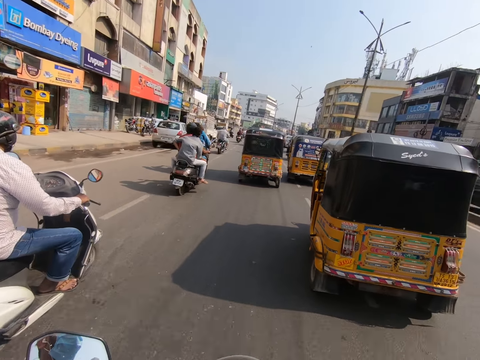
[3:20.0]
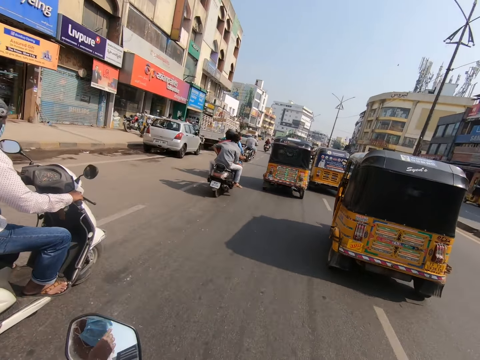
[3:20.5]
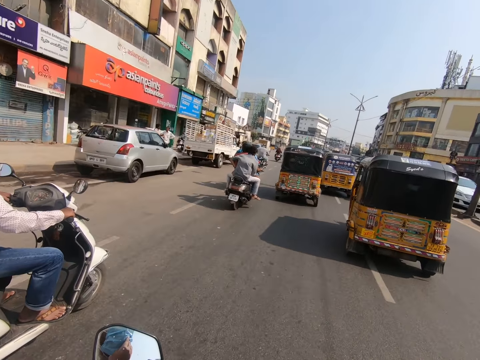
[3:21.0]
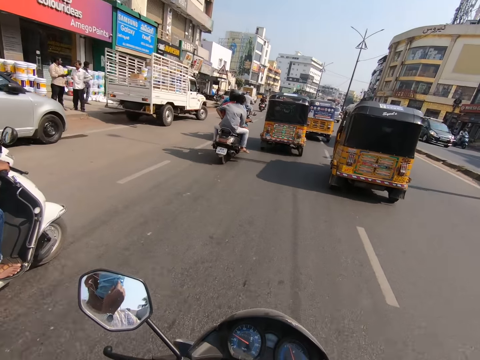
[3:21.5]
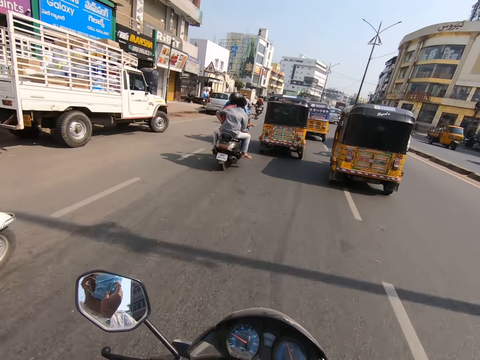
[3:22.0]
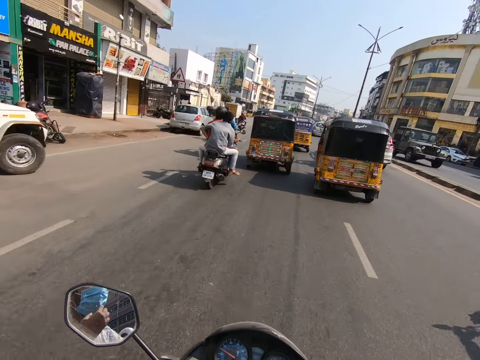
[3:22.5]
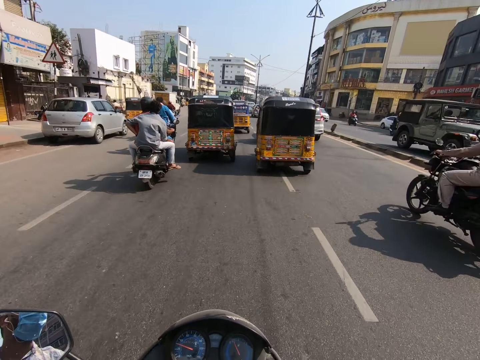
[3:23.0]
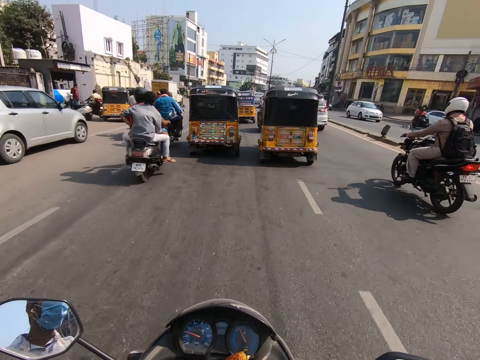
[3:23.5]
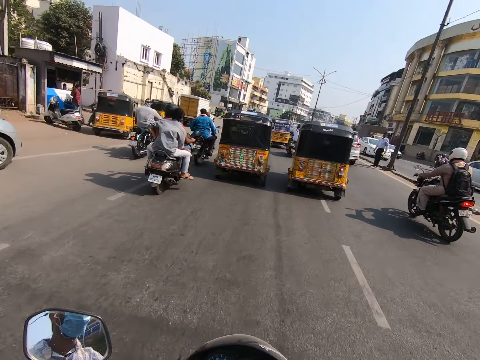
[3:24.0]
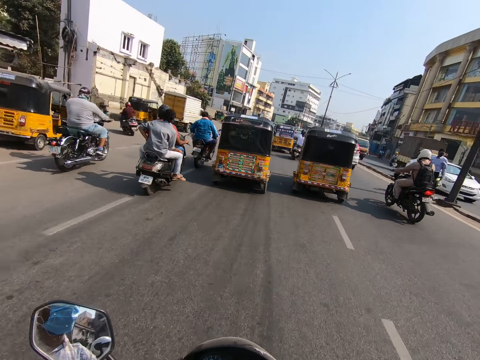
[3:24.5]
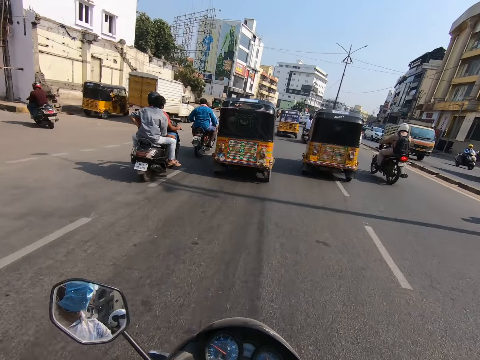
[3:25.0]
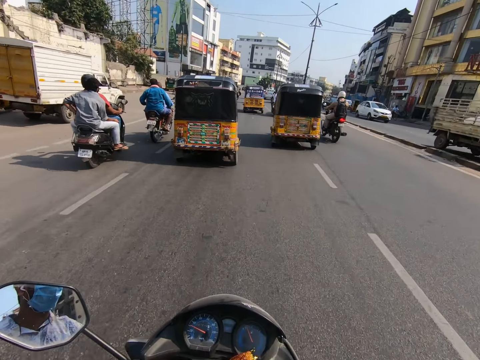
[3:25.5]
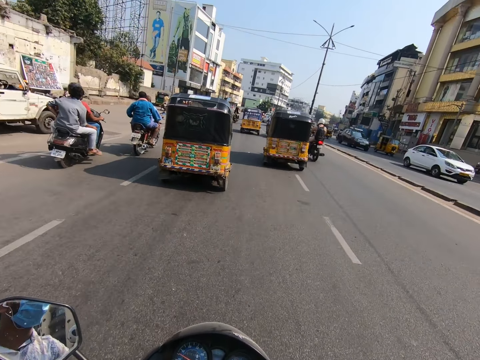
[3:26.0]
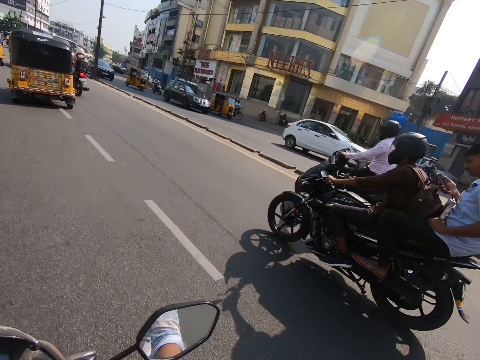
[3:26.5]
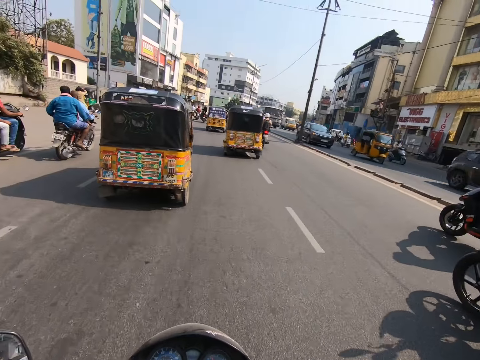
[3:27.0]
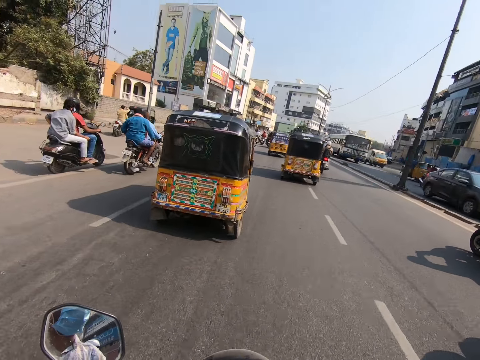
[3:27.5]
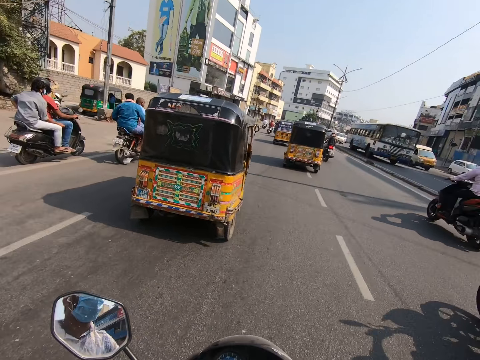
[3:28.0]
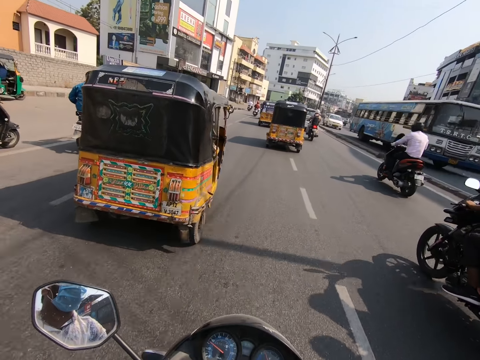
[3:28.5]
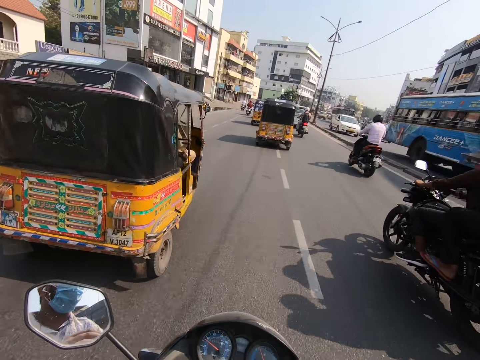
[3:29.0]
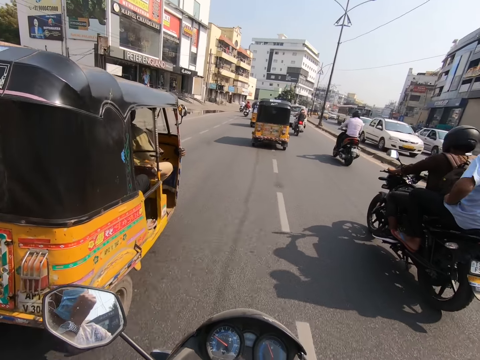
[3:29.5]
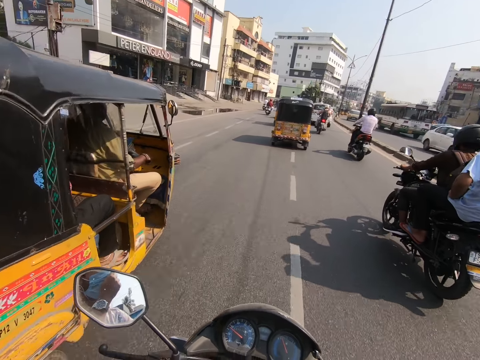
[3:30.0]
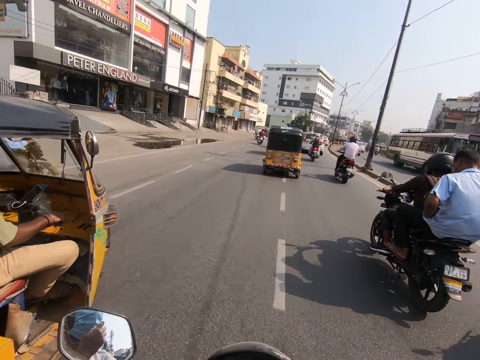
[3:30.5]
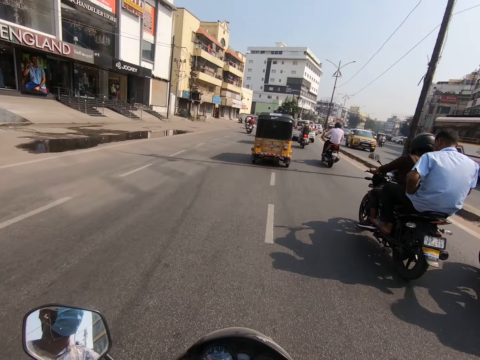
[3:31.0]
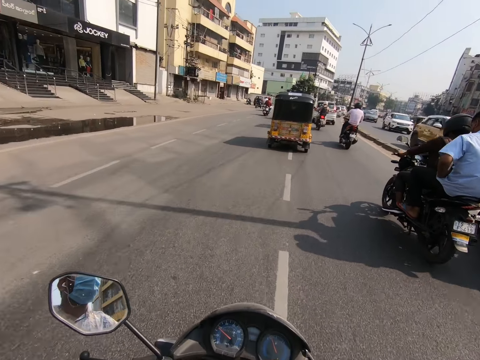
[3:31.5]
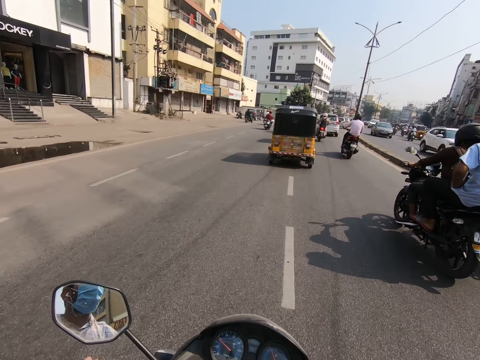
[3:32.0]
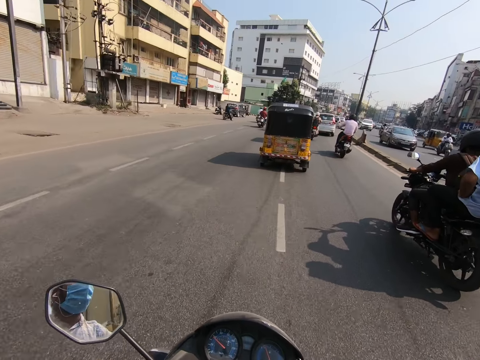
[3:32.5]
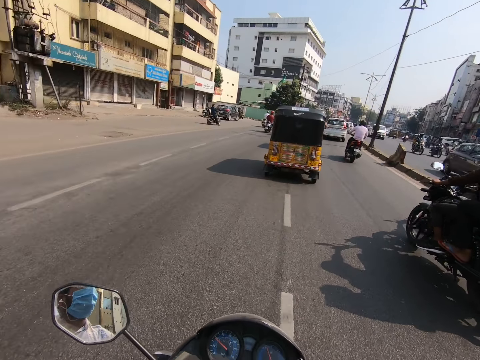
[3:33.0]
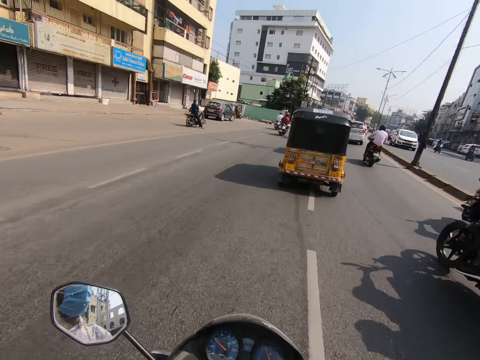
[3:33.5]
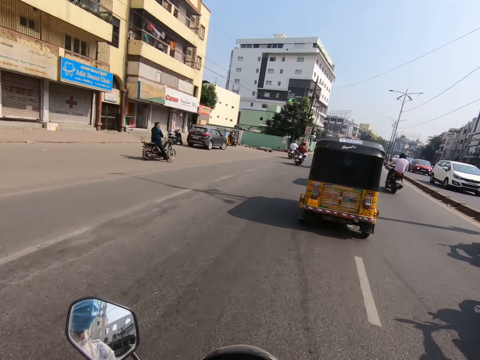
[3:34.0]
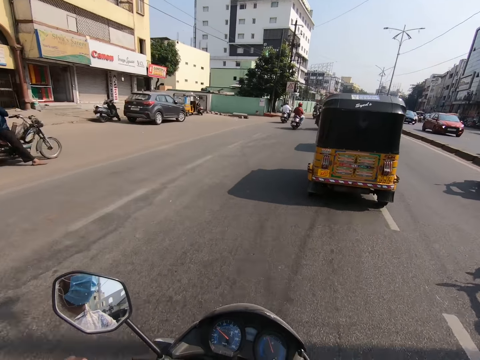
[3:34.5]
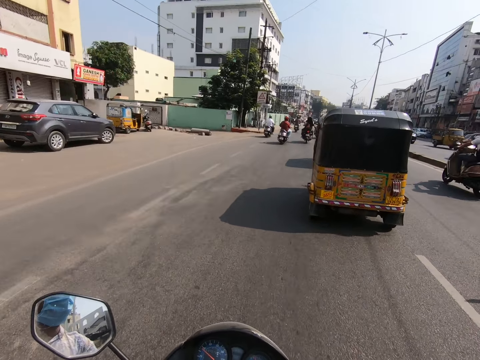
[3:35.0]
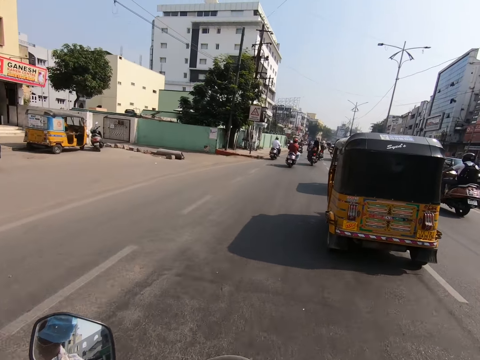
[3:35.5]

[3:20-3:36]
The camera wearer touches his face mask with the left hand. He lets go of his face mask.

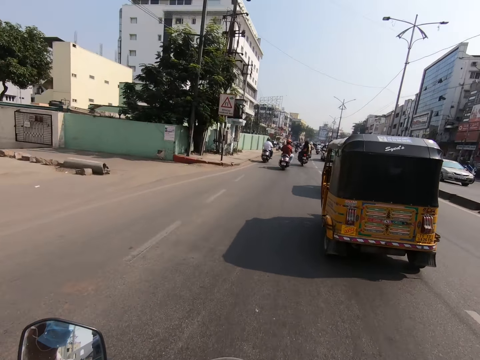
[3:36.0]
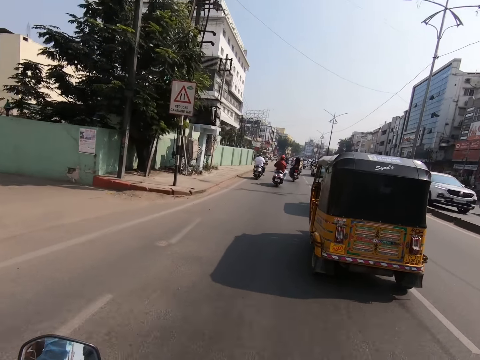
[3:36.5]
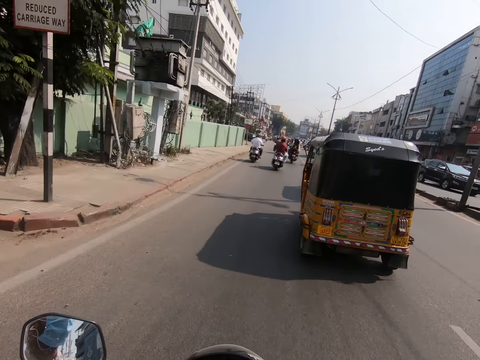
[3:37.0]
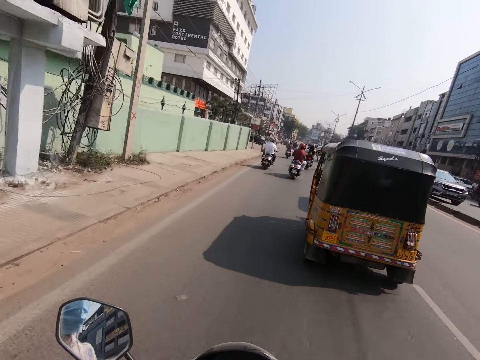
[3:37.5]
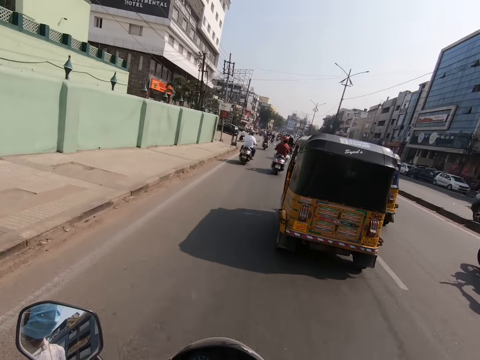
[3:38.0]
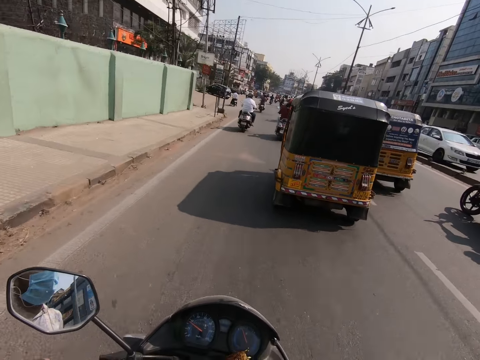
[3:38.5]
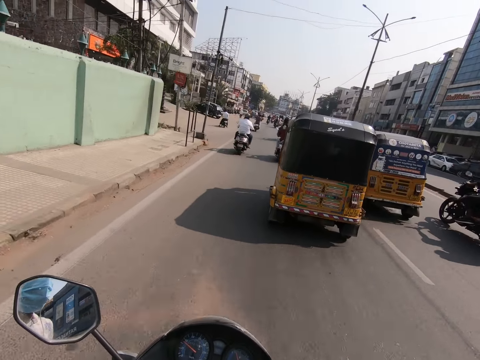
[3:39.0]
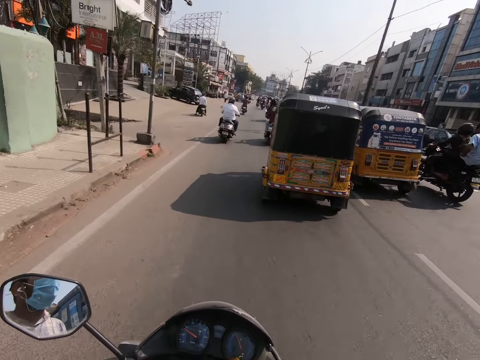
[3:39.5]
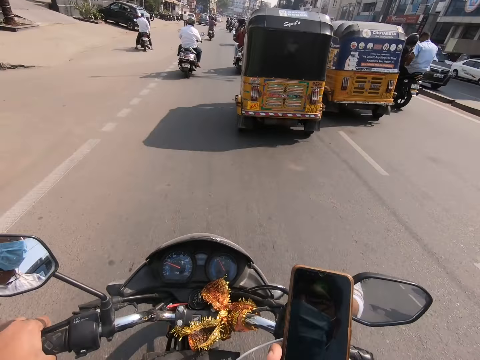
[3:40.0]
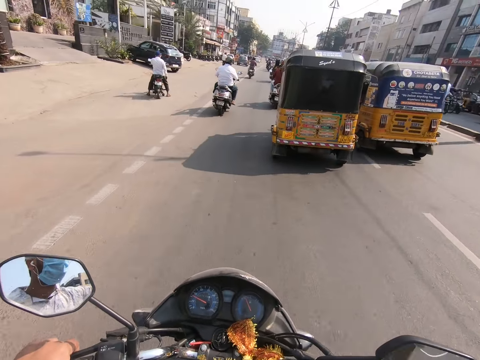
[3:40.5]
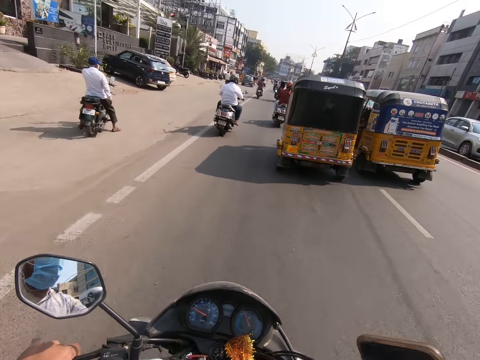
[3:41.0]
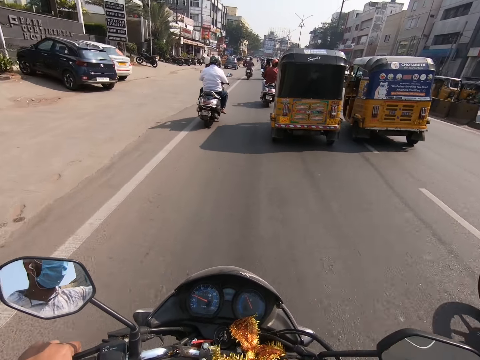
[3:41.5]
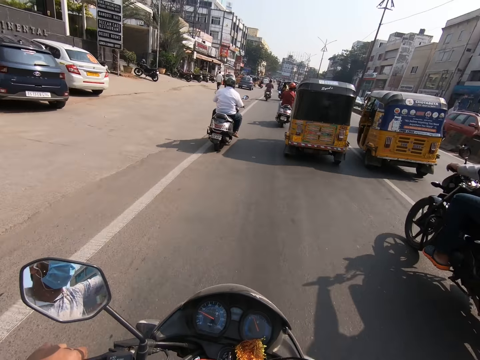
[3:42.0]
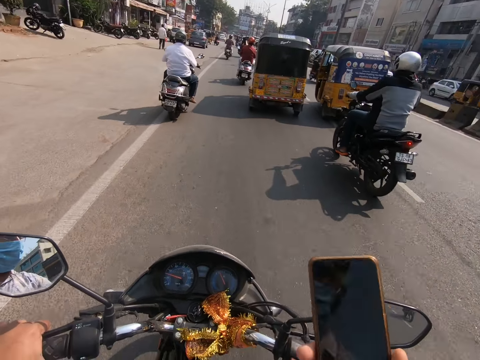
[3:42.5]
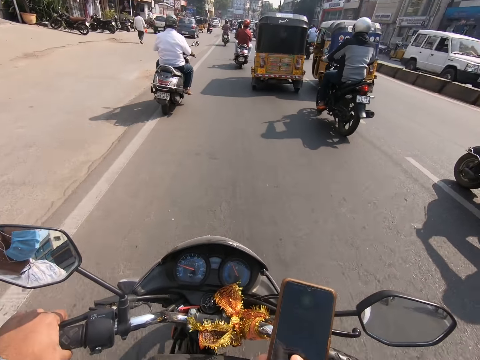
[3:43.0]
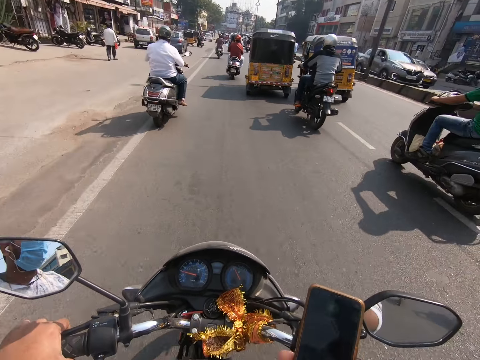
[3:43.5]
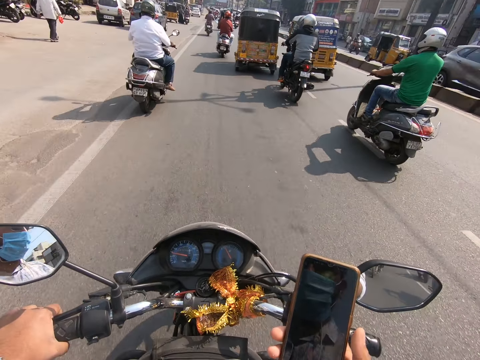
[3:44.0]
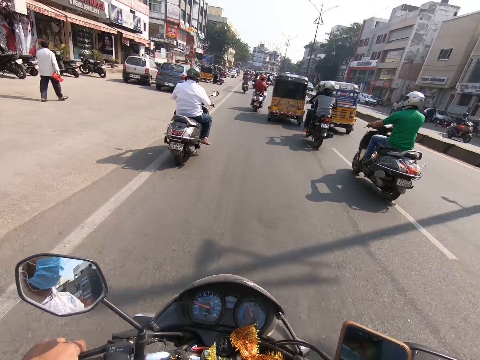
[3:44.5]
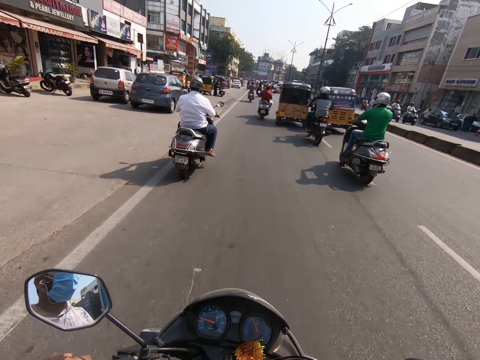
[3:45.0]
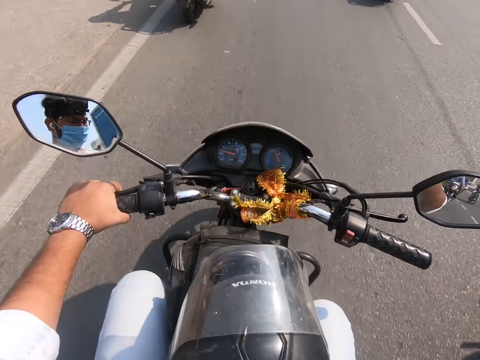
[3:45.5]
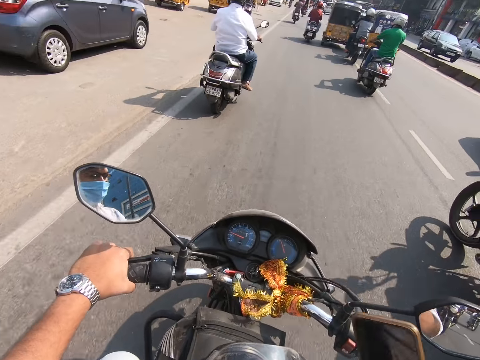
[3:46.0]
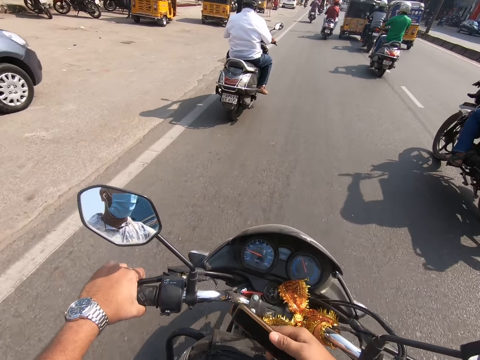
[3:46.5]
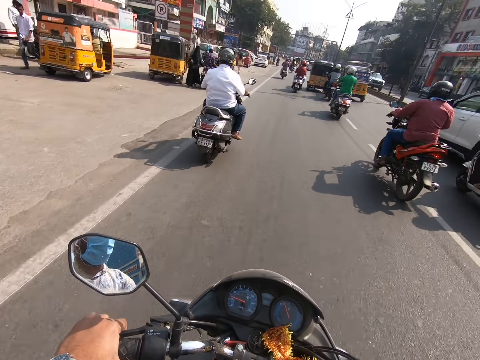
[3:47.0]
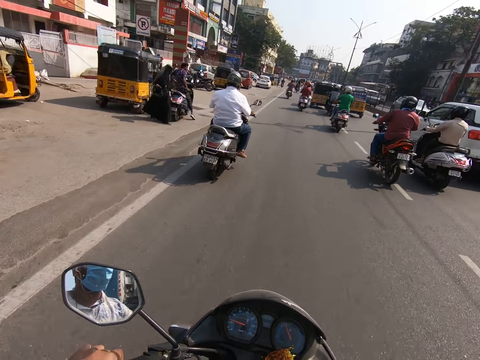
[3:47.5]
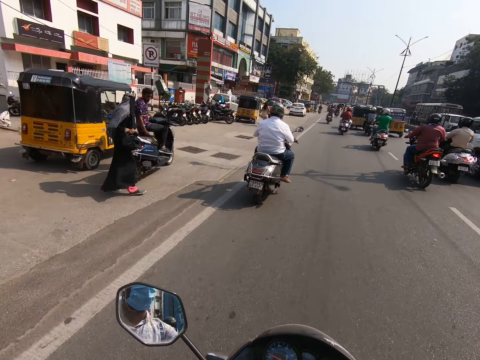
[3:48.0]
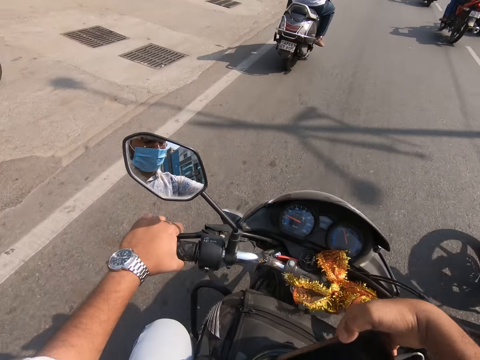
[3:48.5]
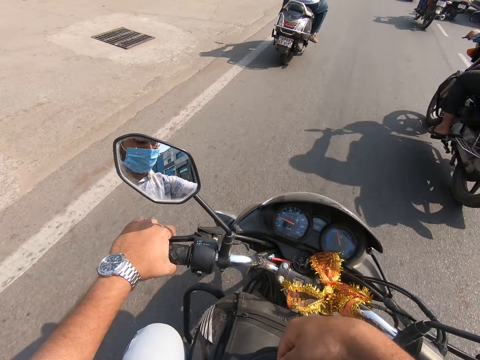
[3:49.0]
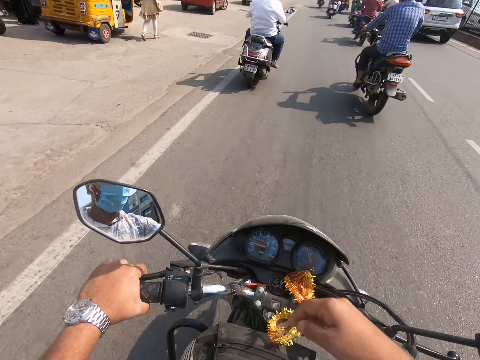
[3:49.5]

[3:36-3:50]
The camera wearer holds his phone with the right hand. He moves the phone over the steering with the right hand.
